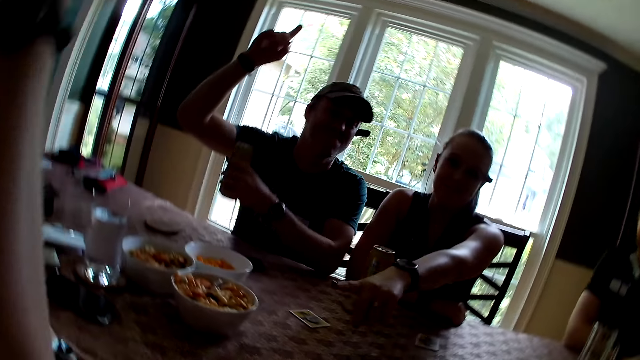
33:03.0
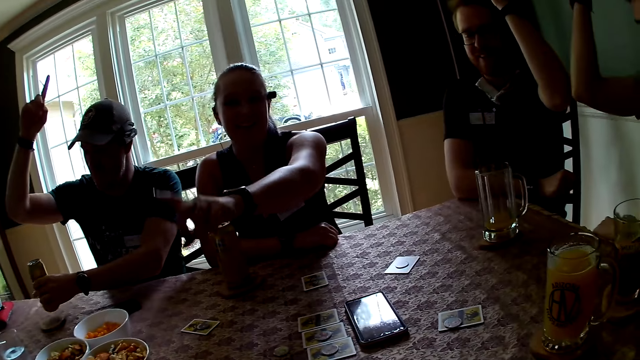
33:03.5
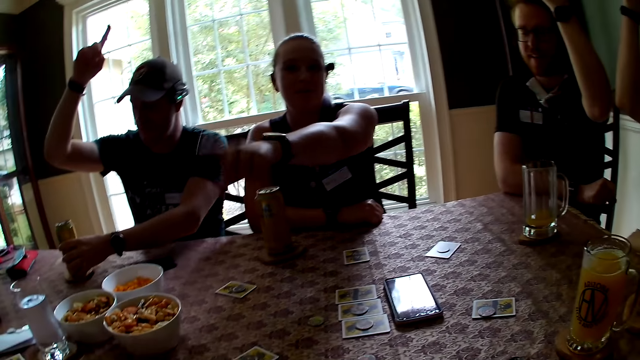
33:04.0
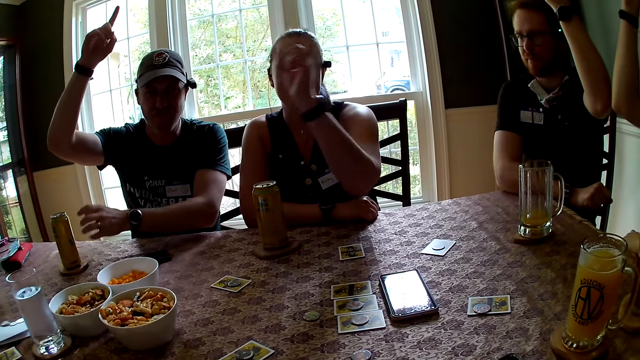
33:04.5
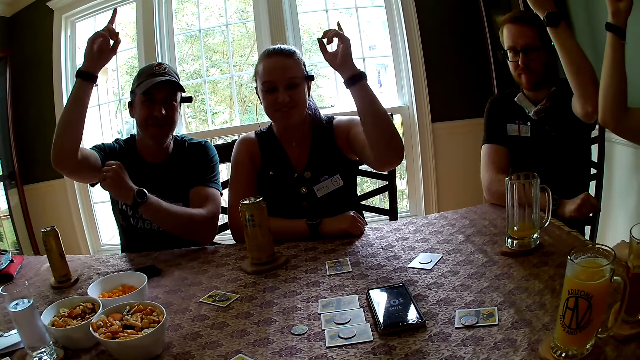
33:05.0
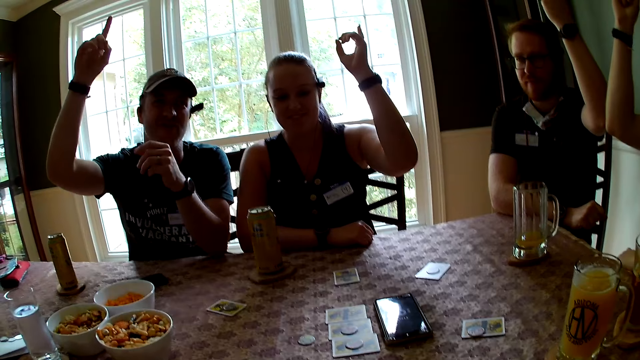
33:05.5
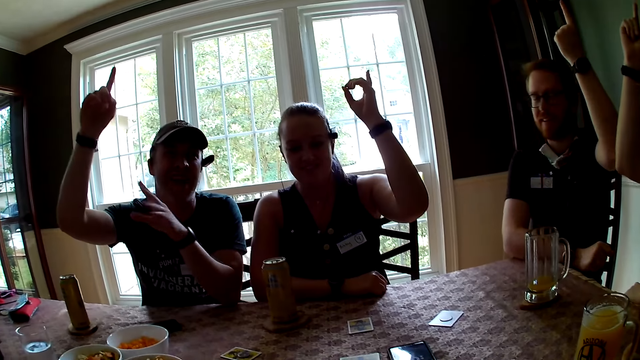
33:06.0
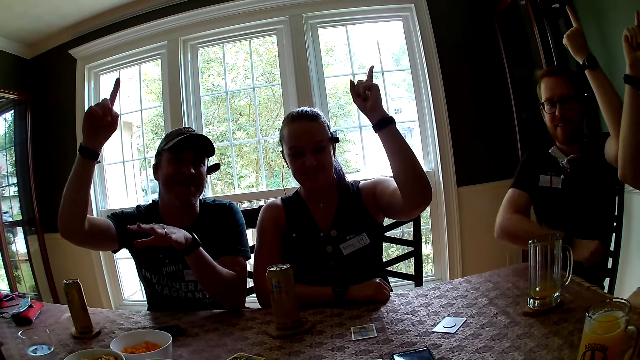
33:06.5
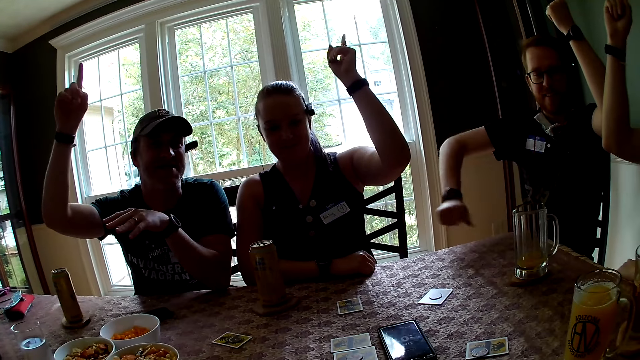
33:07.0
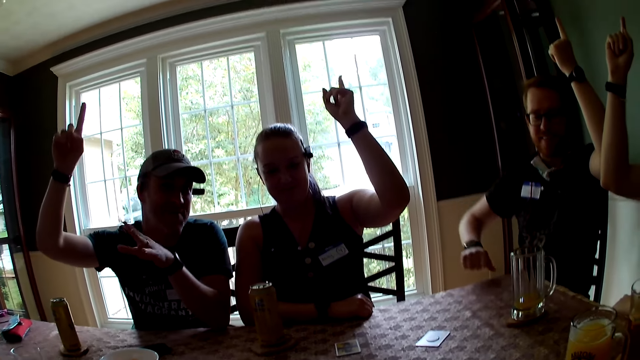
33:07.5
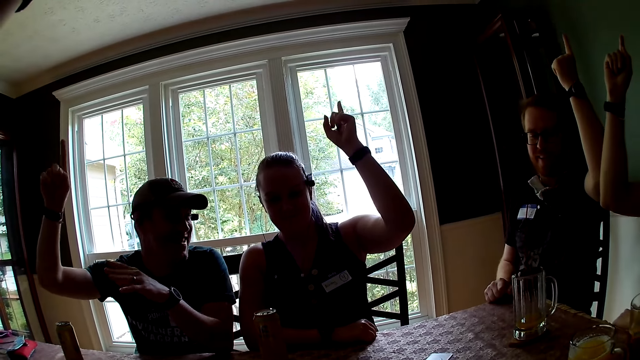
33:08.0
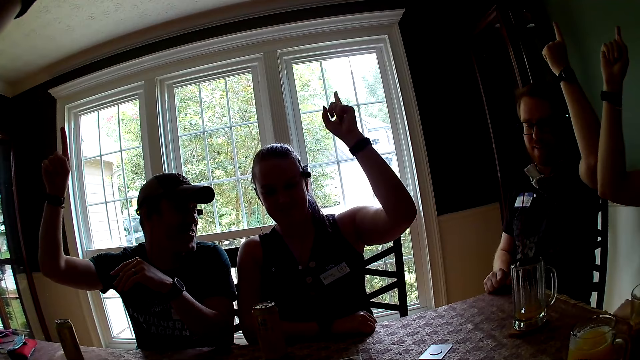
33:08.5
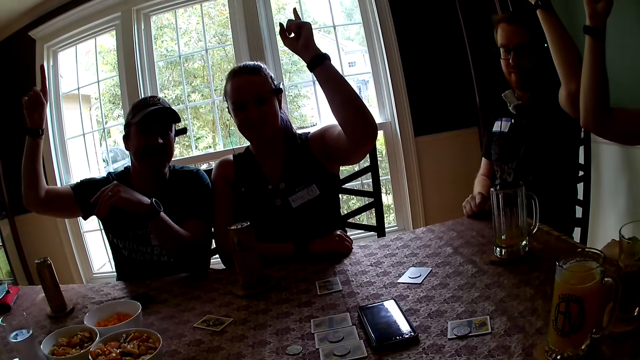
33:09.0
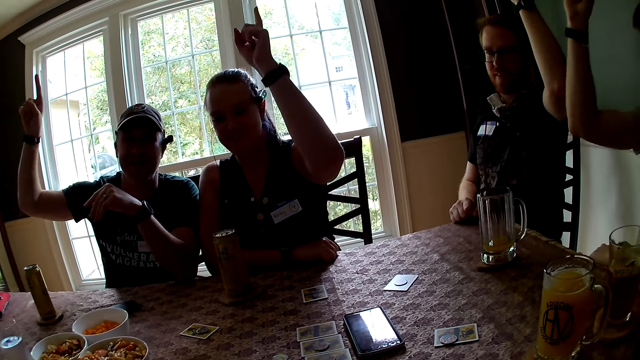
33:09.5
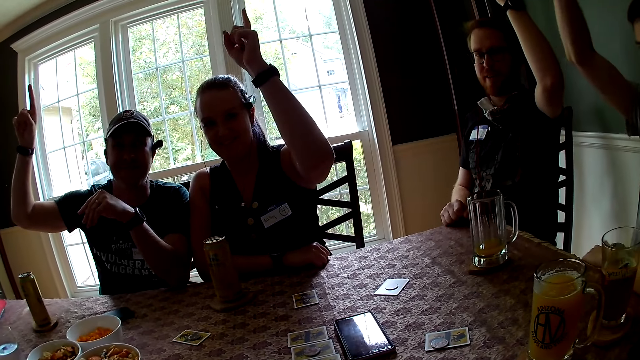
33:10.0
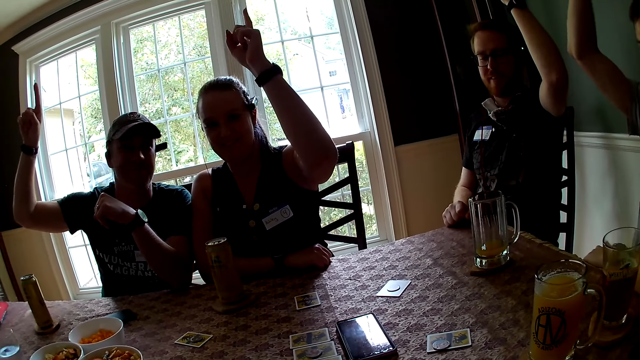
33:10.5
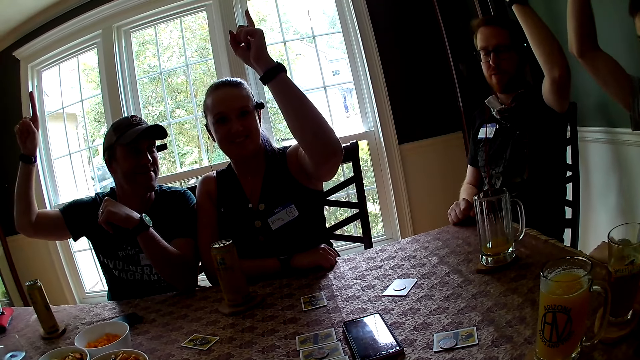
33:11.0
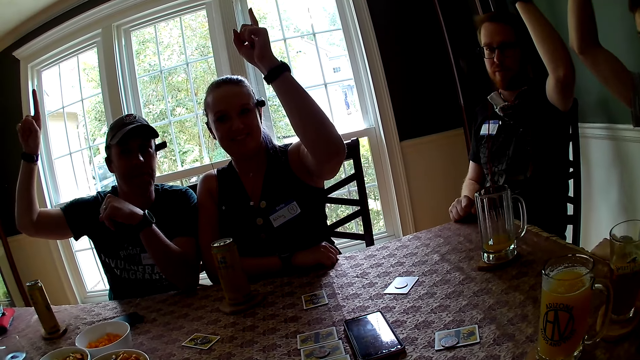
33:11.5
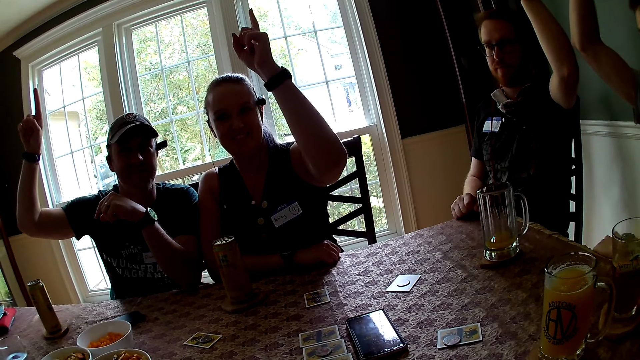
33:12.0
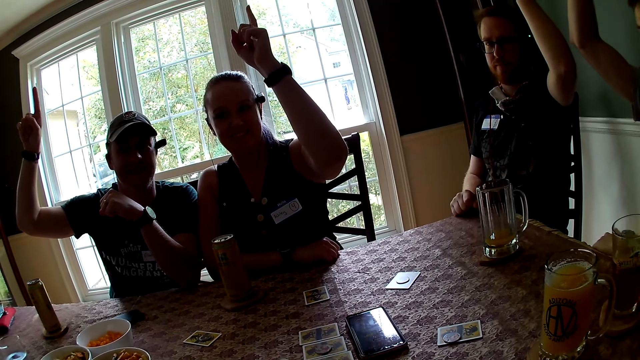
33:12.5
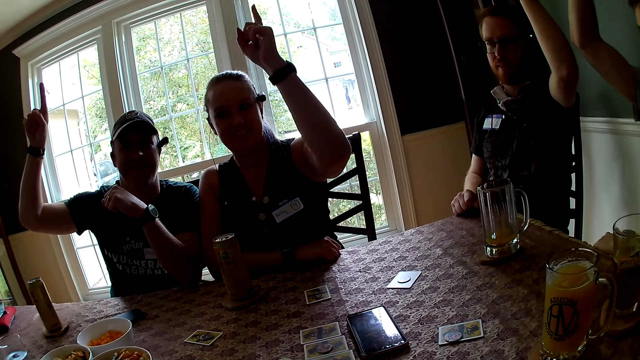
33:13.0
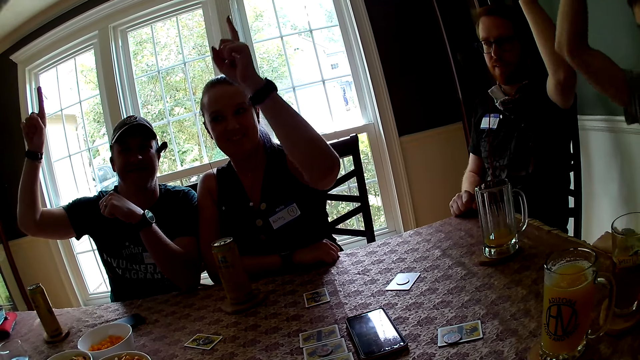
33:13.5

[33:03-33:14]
A man drops the canned beer on the table with his left hand. Another man lifts his right hand. Another man lifts his left hand. A woman stretches. The first man lifts his right hand up. The camera wearer points at a woman.

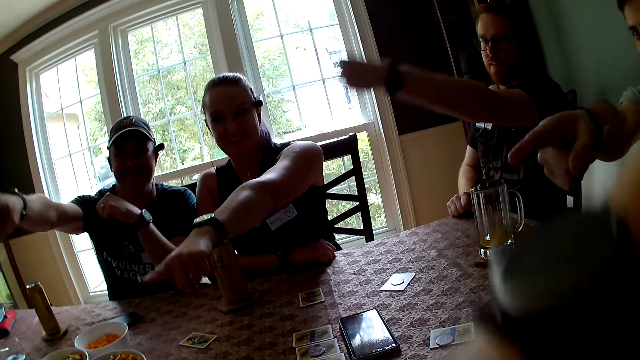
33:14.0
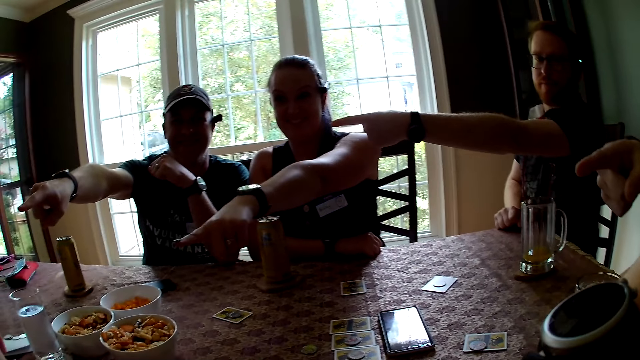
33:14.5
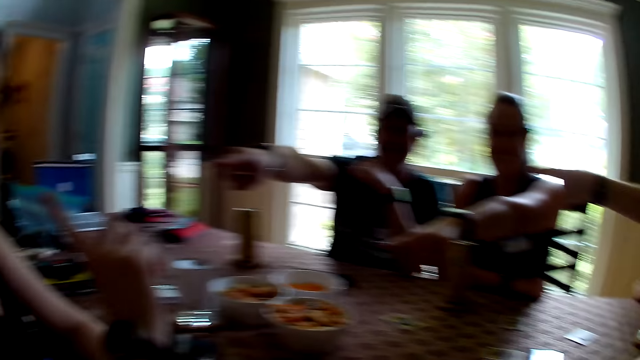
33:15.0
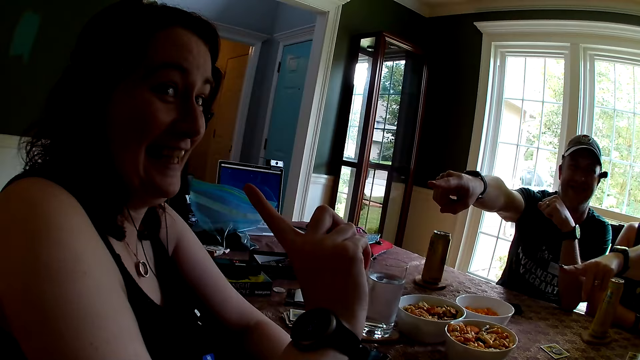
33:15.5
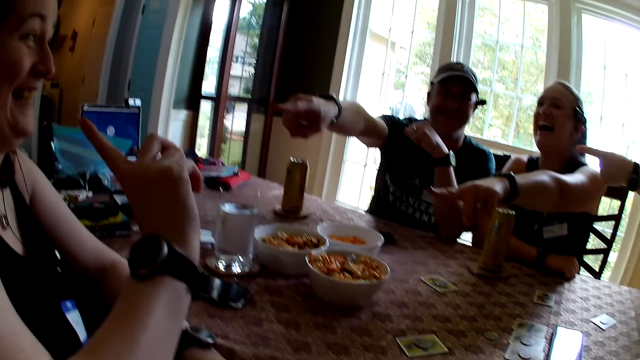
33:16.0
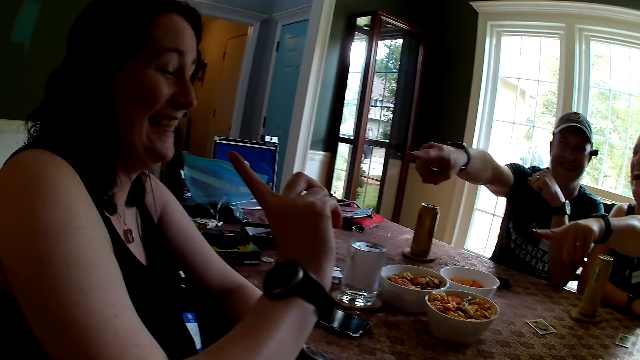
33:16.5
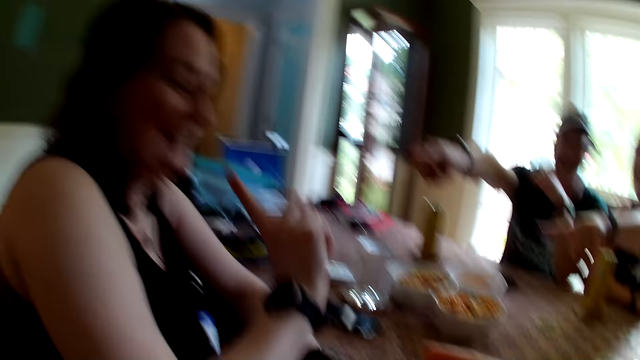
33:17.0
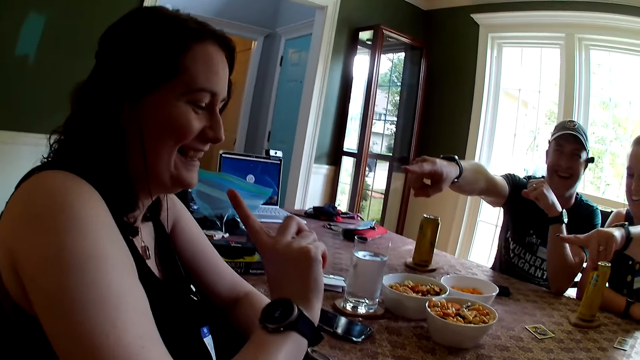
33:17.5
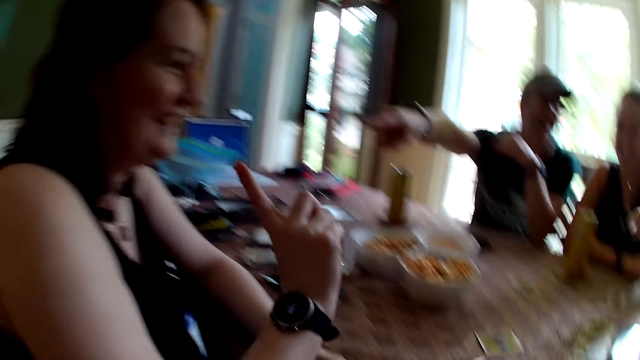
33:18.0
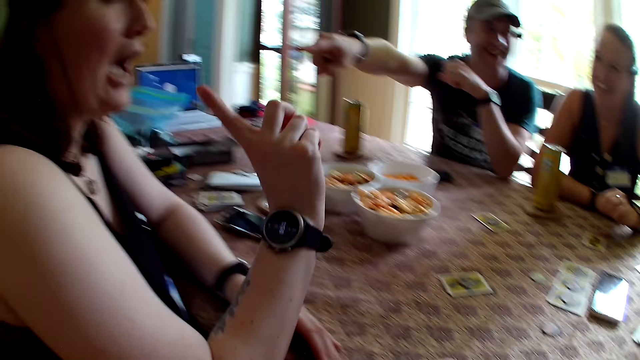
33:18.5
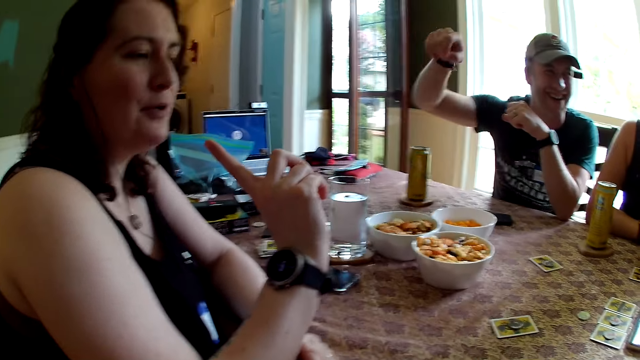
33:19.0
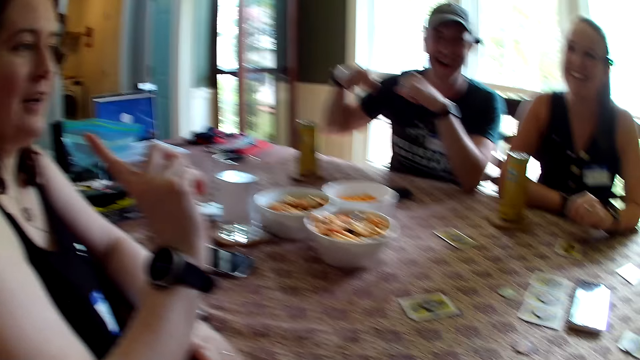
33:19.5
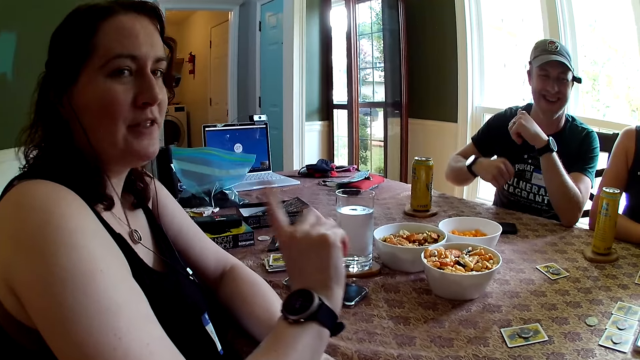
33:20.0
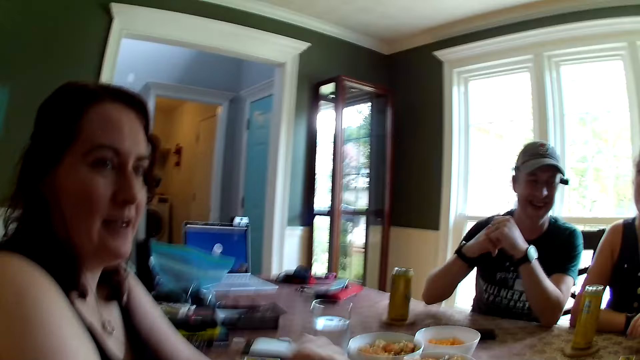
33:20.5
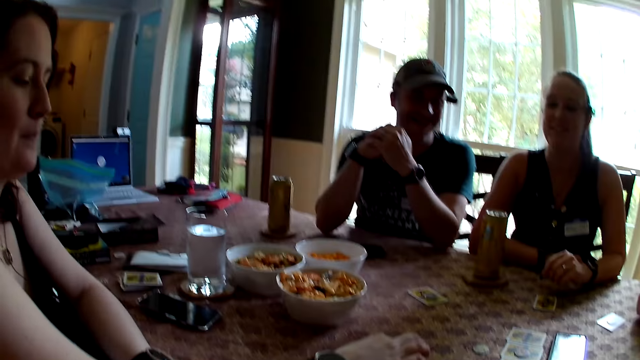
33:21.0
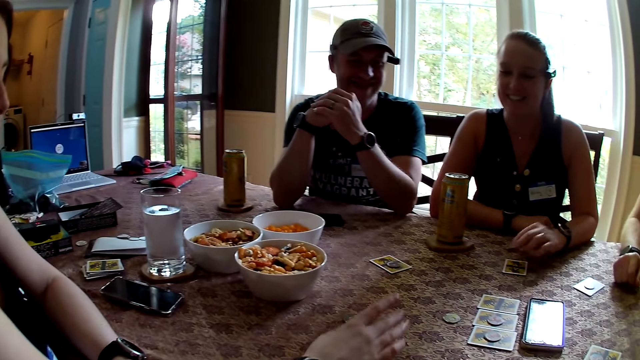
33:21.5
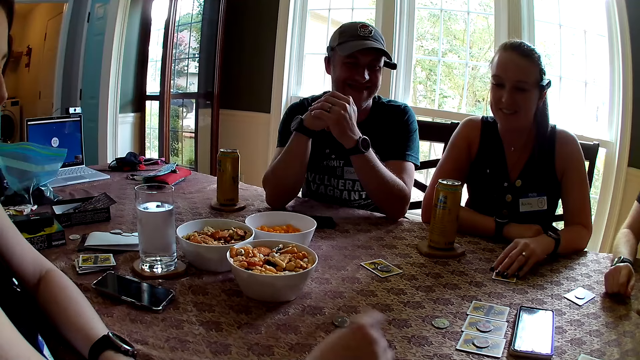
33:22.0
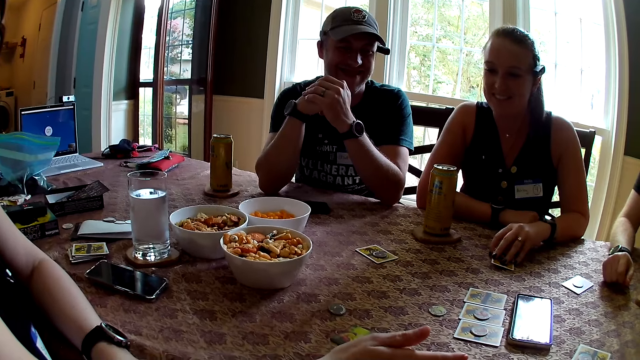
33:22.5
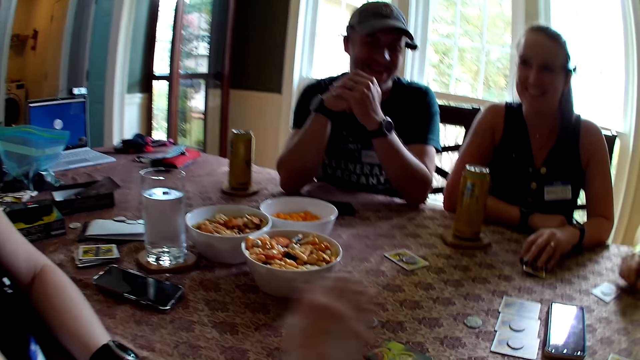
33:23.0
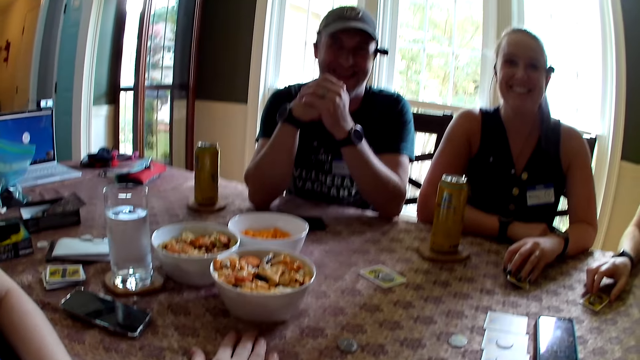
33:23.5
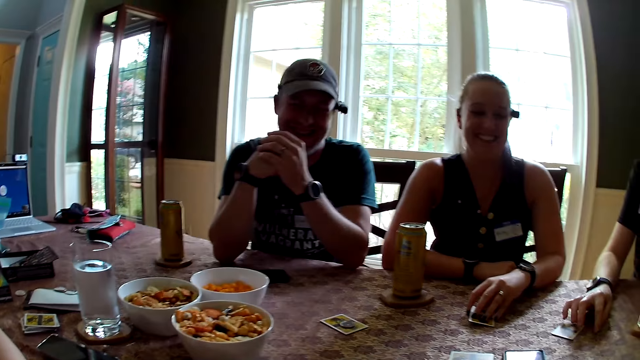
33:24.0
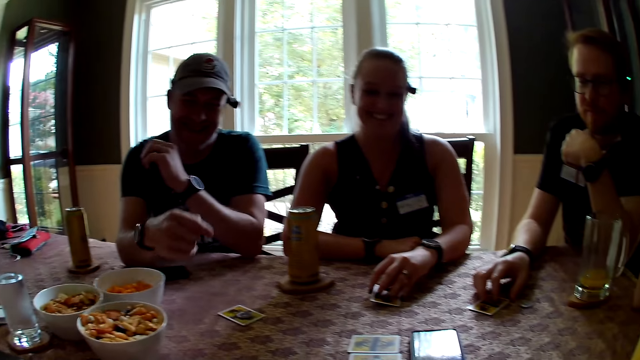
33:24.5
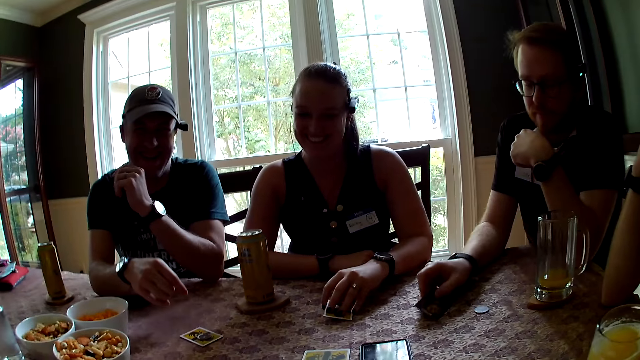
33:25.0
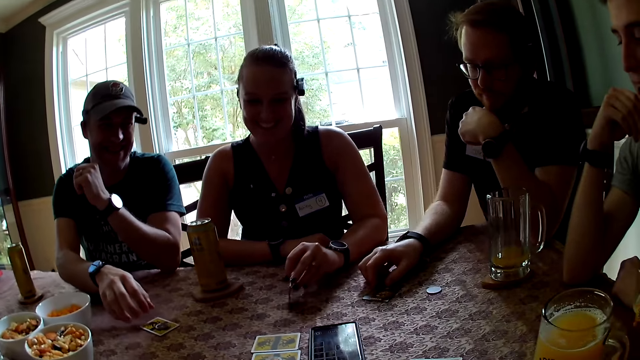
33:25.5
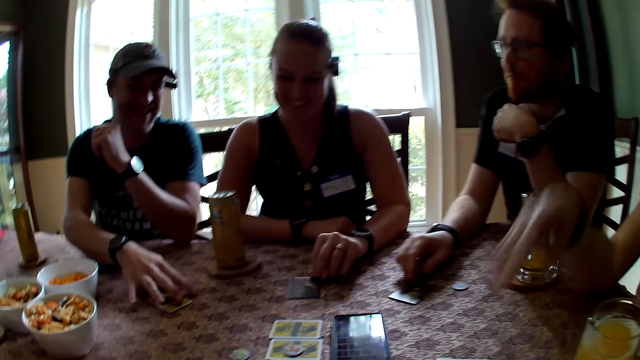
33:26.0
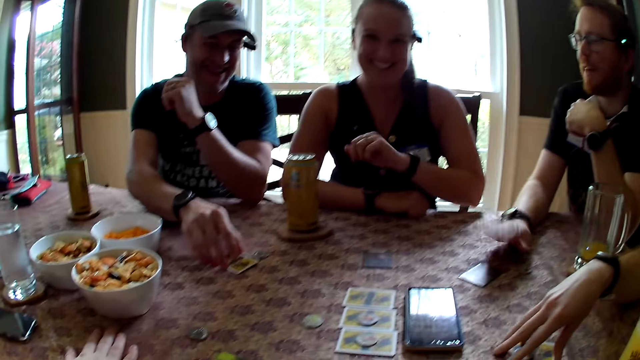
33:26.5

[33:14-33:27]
A man points to a woman. Another man points to the woman. Another woman points to the first woman. A third man points to the first woman. The first woman points to herself. The camera wearer looks at a different woman. The first woman flips a card on the table with her right hand. The camera wearer looks at the cards on the table. The second man flips a card open with his right hand. The other woman flips a card open with her left hand.
